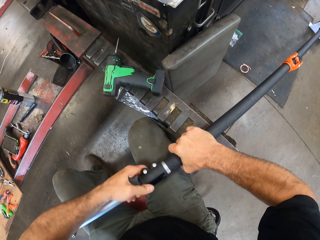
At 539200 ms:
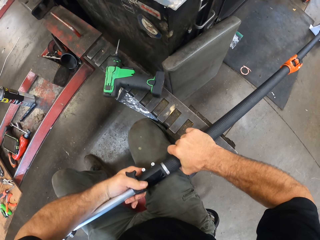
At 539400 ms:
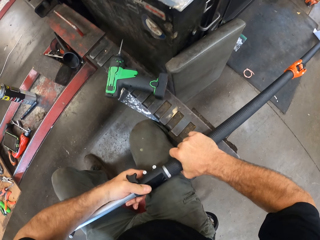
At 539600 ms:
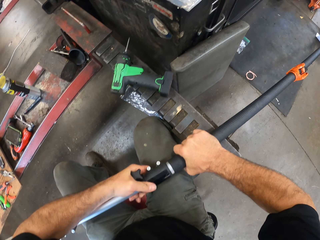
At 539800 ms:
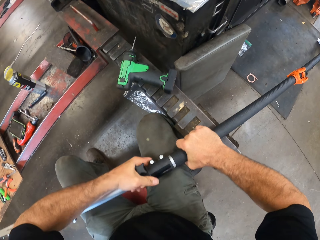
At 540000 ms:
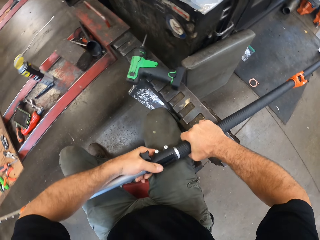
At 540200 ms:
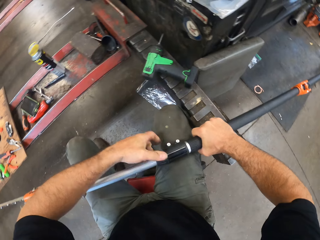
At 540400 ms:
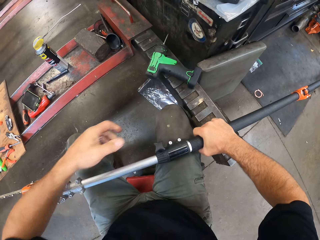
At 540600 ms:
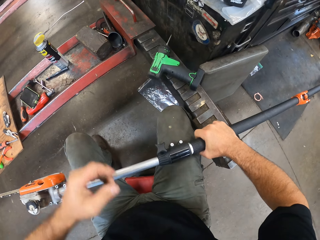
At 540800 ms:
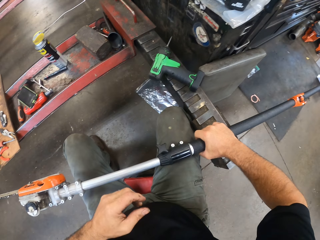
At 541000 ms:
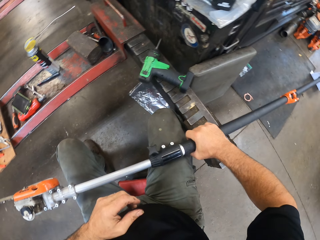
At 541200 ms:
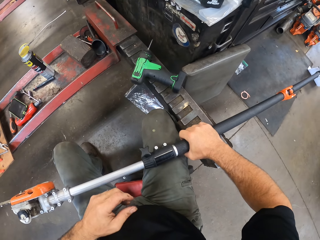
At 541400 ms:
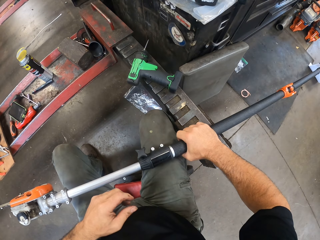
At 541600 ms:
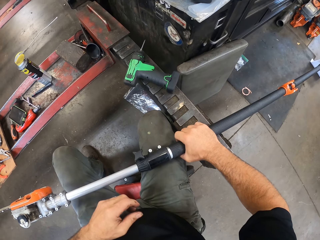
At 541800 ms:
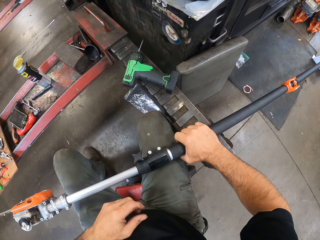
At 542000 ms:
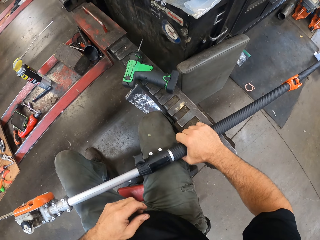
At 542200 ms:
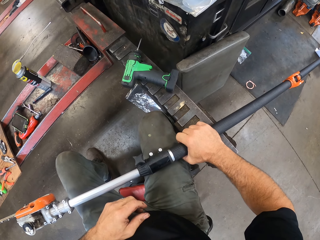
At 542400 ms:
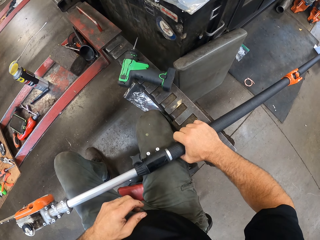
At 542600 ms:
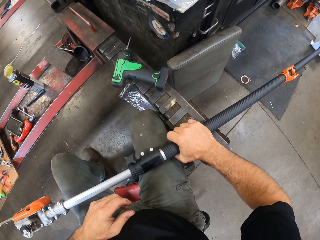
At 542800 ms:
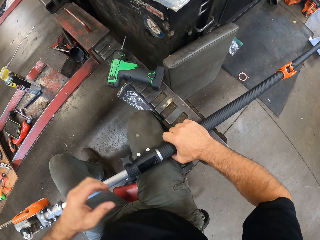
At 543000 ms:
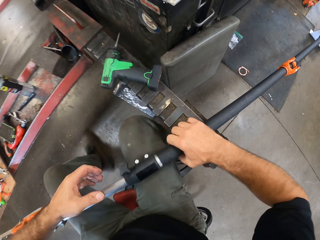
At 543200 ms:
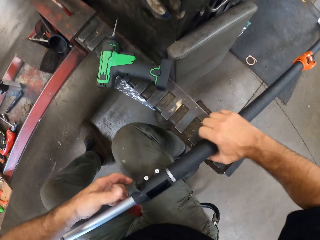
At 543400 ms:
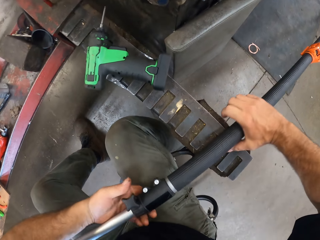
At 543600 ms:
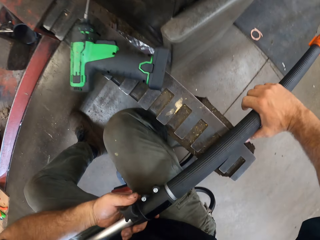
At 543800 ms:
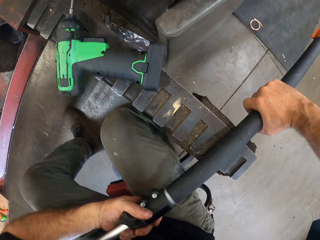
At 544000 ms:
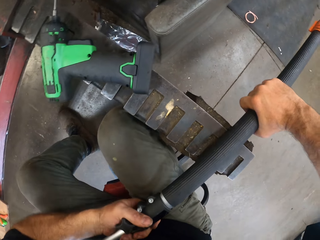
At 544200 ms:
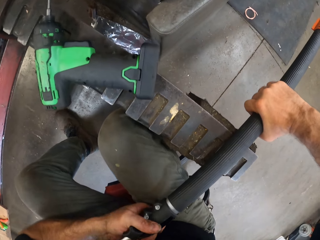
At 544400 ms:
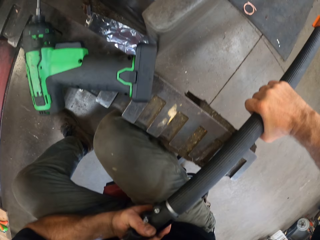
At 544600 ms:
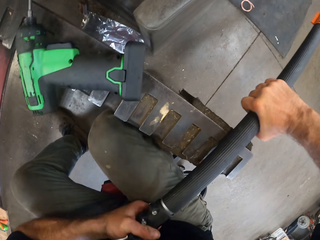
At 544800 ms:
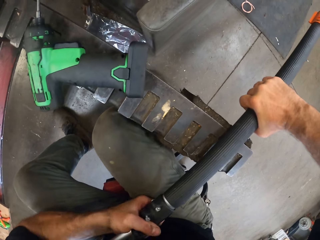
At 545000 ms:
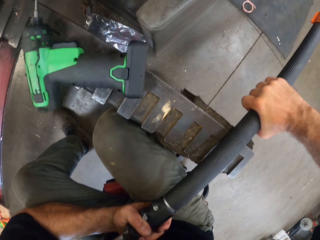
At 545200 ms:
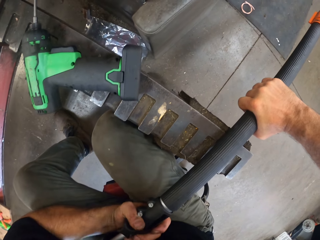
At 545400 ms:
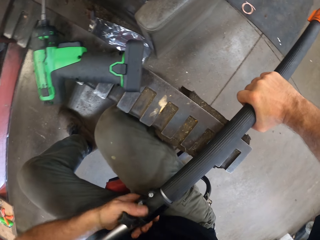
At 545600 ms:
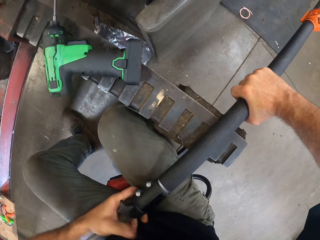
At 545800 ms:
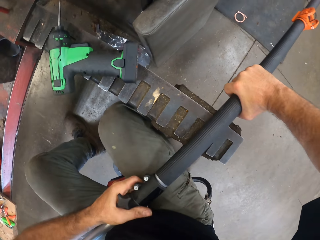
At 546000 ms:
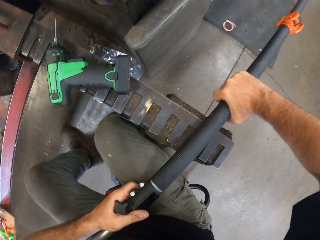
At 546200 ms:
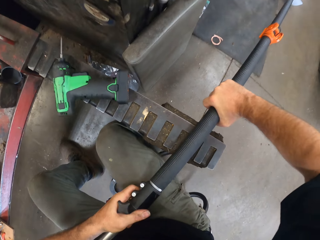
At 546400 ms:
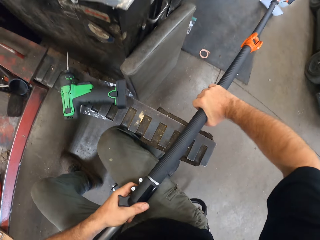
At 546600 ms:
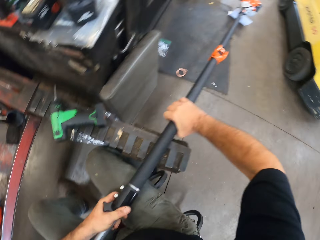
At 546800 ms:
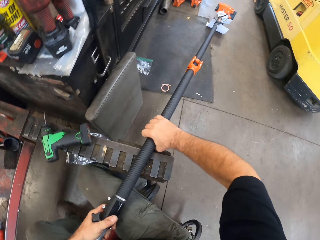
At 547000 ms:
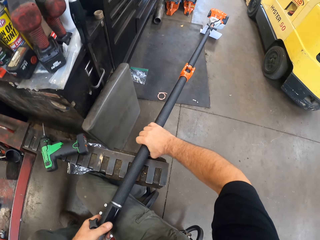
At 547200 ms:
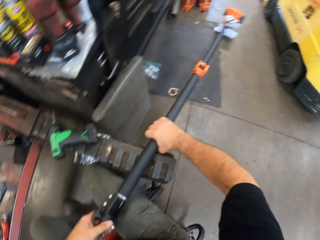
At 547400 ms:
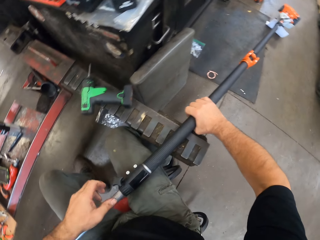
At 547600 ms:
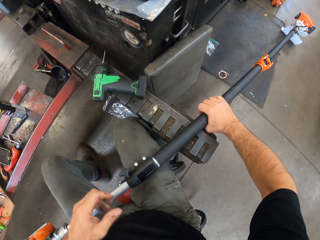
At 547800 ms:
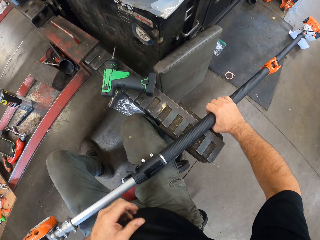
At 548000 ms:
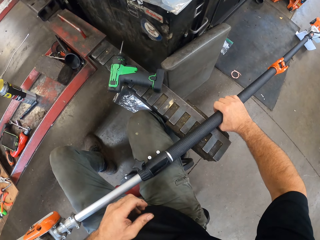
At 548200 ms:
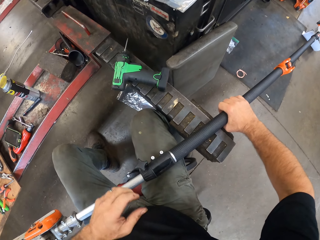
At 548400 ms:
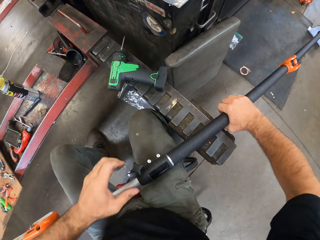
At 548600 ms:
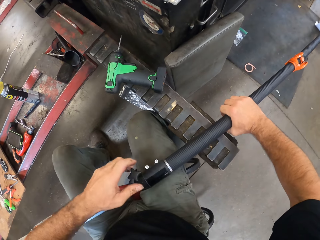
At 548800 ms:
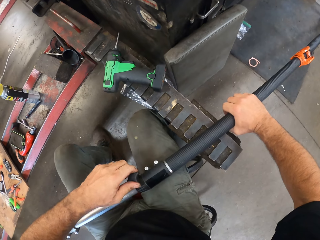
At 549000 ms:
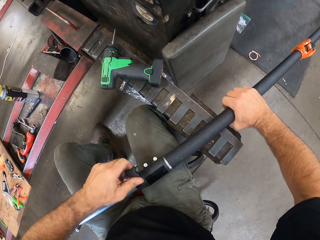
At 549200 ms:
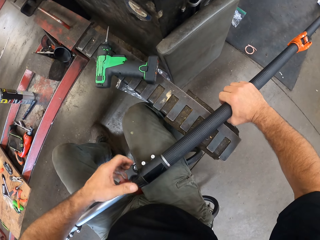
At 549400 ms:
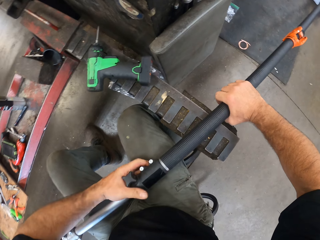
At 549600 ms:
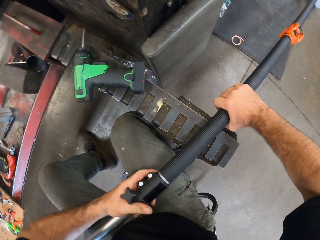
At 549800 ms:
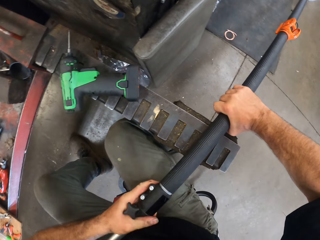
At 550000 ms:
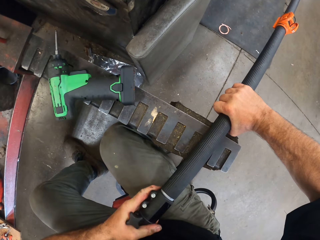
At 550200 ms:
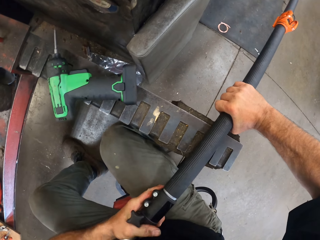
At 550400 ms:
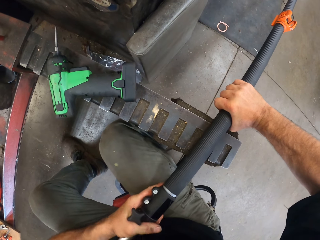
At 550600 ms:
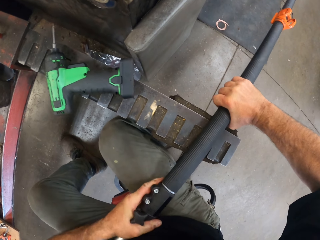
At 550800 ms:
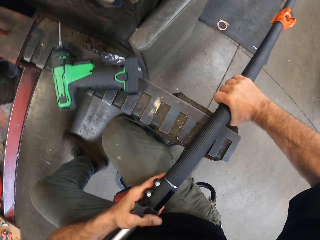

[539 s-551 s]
The camera wearer adjusts the handle. They fit the grip band on the pole saw. They look at the handle. They tighten the holder with their hand.

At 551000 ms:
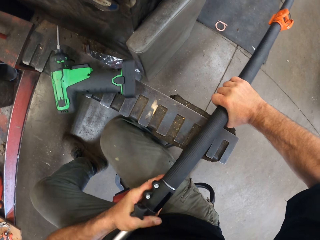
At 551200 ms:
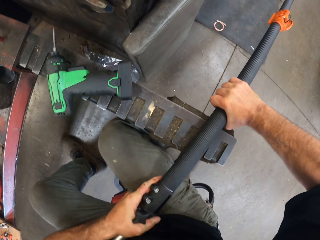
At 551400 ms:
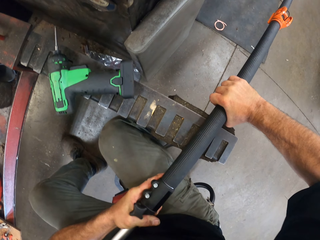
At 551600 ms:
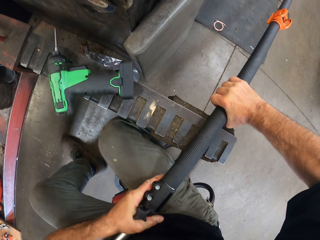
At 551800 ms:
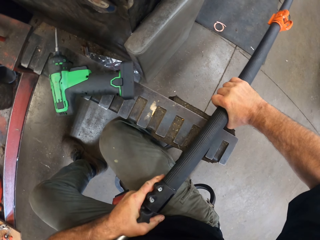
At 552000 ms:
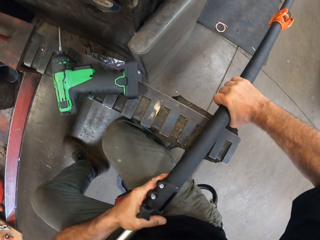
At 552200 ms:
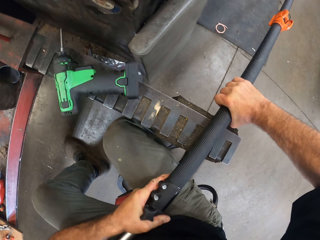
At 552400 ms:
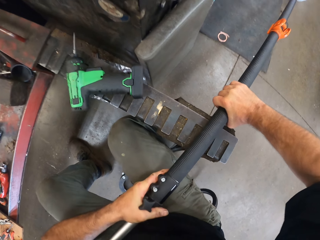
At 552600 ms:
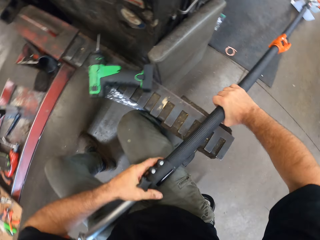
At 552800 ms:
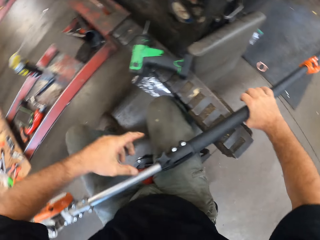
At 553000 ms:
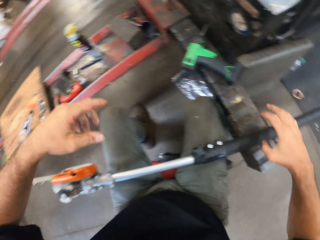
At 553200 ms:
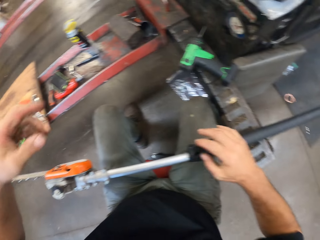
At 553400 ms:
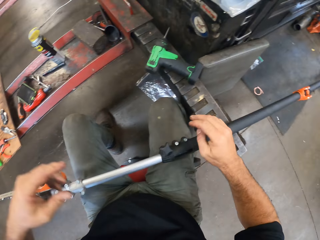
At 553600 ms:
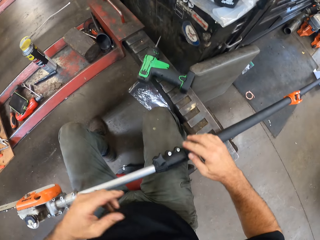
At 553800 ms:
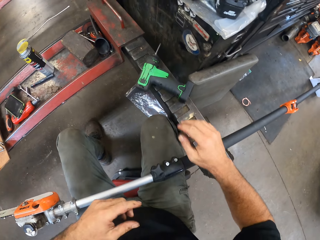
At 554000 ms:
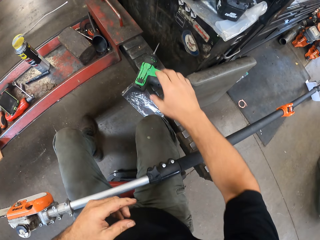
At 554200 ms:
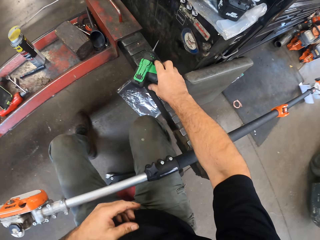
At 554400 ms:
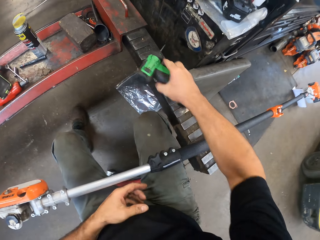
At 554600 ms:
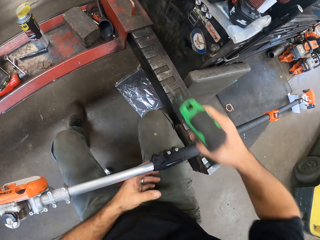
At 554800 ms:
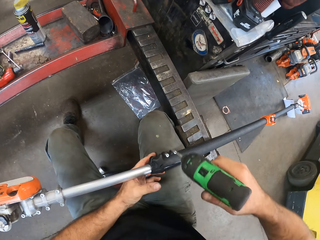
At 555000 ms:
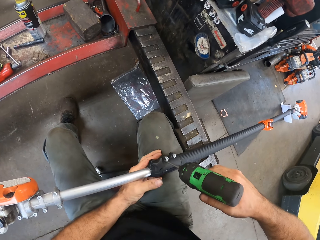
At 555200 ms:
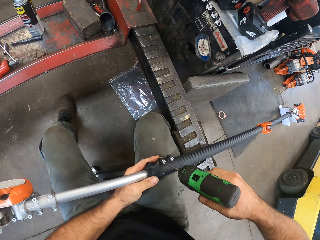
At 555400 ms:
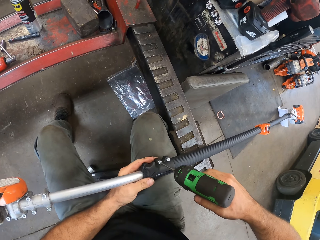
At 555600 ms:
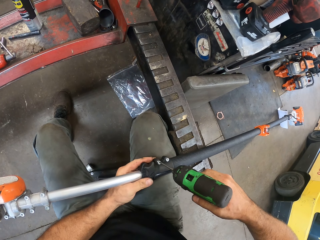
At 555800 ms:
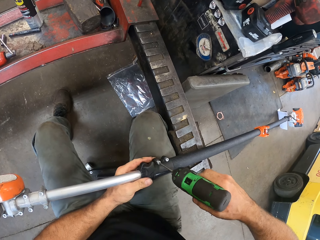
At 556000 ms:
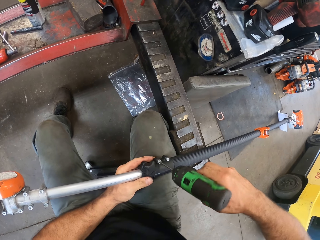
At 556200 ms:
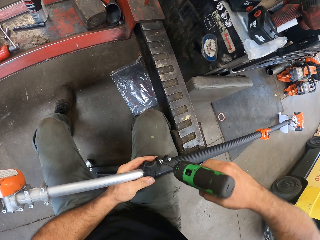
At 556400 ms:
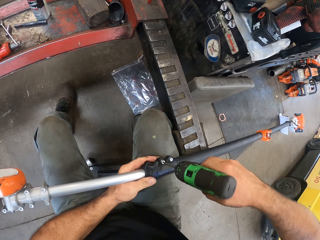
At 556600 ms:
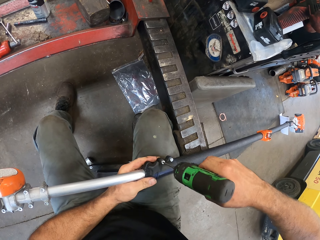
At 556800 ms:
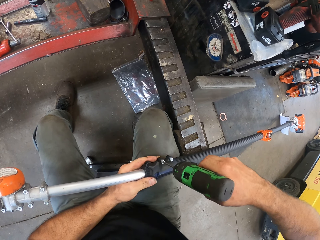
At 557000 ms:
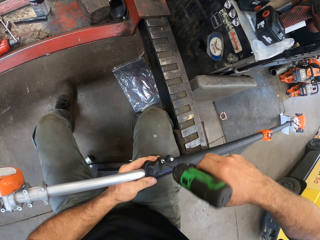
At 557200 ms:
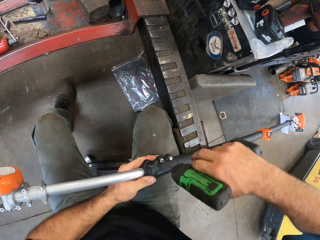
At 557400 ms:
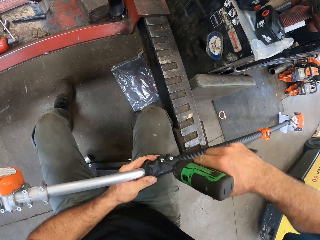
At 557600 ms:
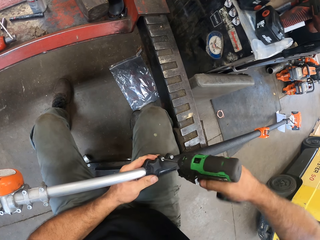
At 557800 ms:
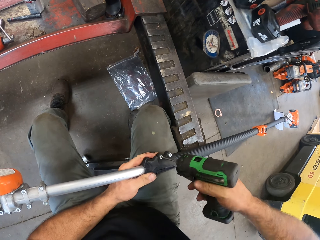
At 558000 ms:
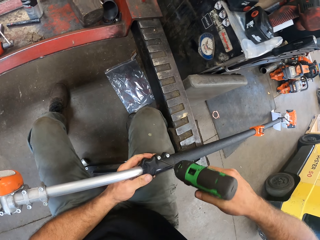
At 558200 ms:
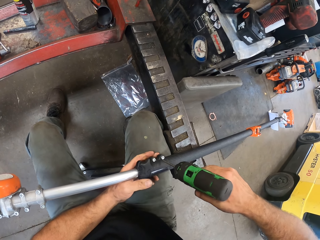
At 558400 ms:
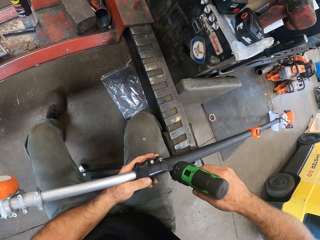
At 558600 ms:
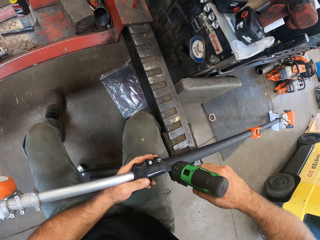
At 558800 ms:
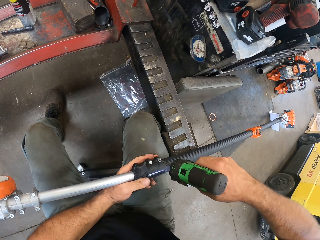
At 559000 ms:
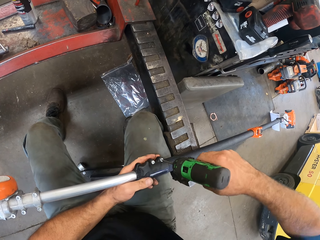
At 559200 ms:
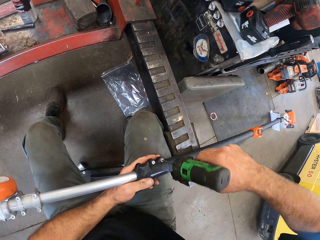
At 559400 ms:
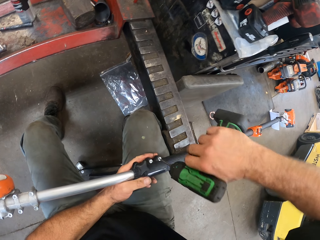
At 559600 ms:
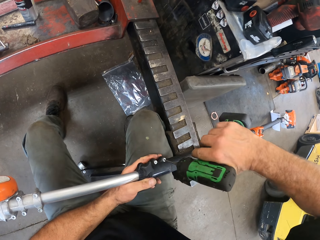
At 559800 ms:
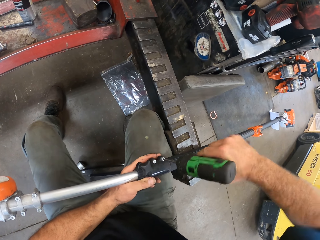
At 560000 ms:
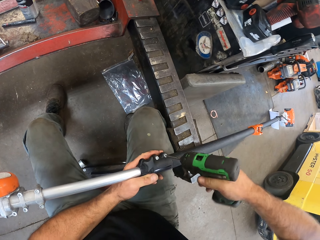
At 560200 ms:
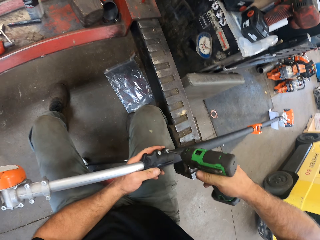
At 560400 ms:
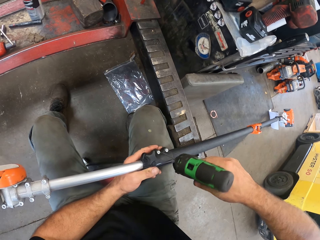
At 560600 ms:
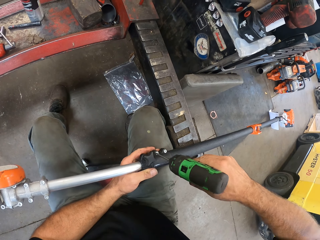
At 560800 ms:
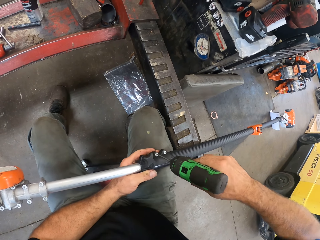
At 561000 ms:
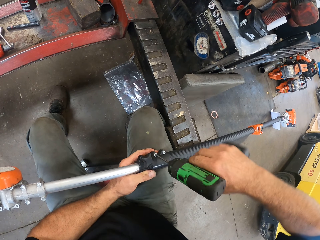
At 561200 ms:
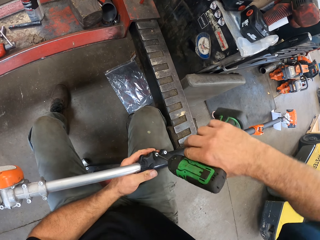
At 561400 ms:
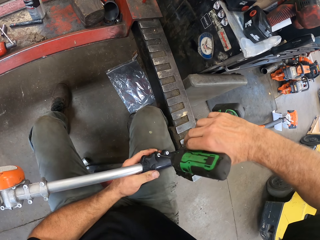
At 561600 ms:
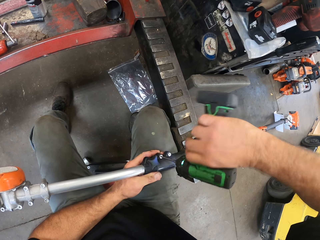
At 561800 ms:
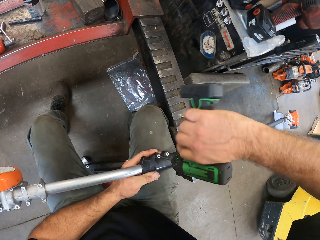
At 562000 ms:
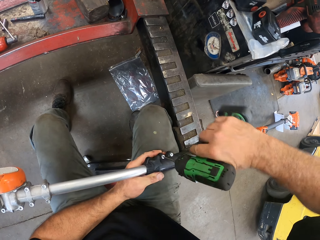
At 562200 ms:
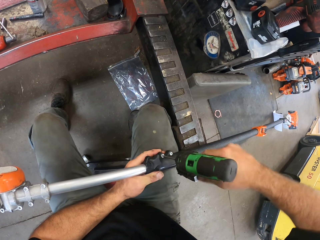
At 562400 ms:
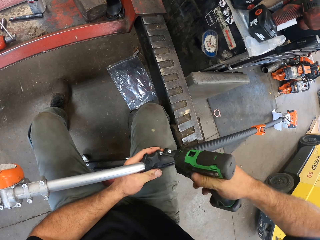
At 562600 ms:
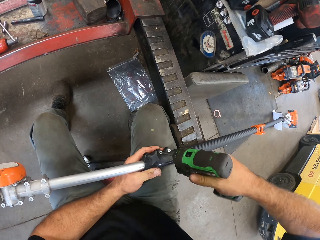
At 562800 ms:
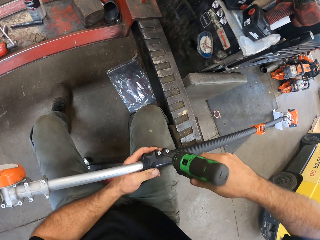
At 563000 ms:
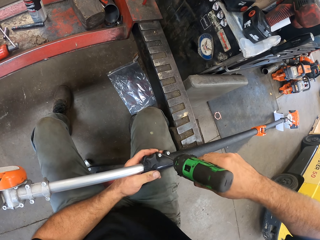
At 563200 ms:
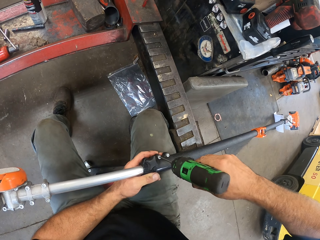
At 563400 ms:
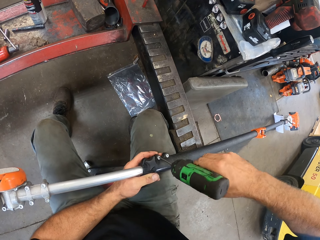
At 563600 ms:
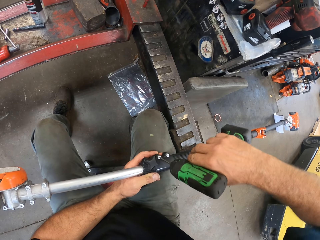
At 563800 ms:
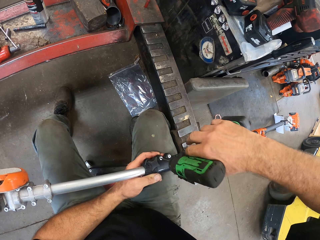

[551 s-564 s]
The camera wearer picks up the drill. He carries a screw extractor from the hydraulic lift with his right hand. He tightens a screw on the grip band with the screw extractor. He tightens another screw on the grip band with the screw extractor. He tightens the screw on the grip band with the screw extractor.
